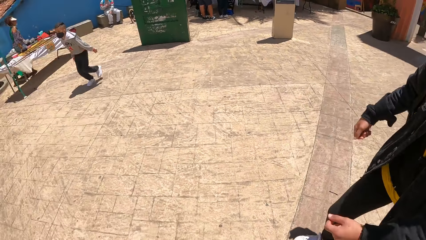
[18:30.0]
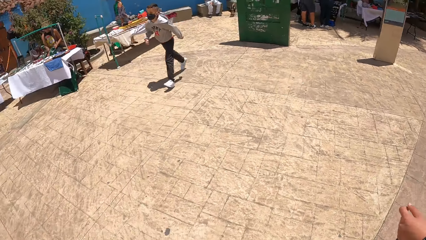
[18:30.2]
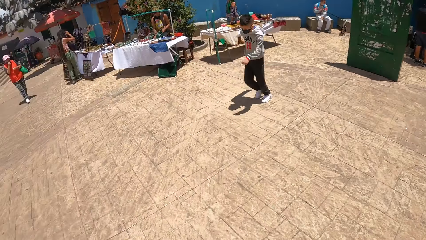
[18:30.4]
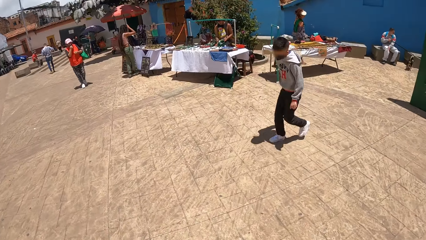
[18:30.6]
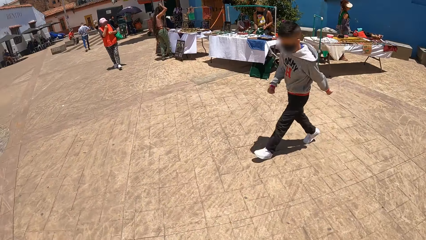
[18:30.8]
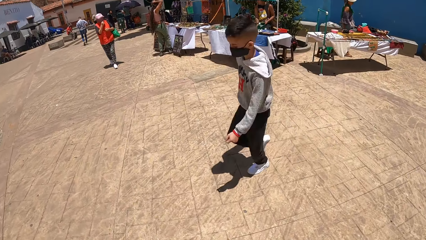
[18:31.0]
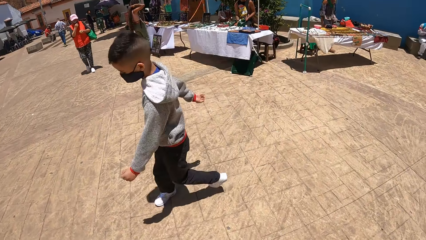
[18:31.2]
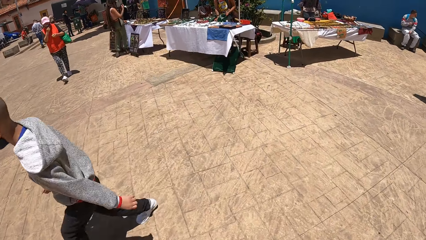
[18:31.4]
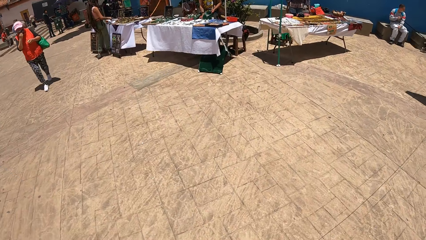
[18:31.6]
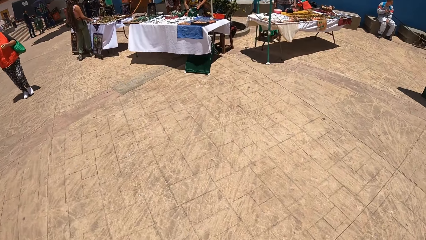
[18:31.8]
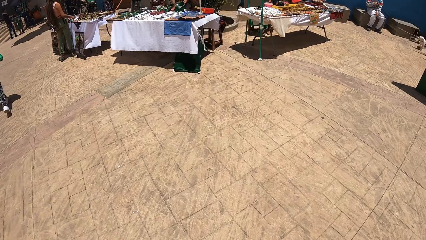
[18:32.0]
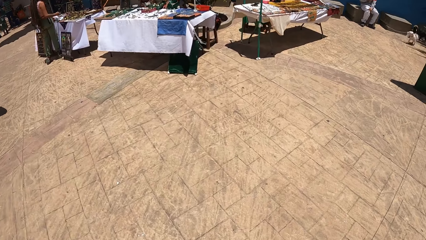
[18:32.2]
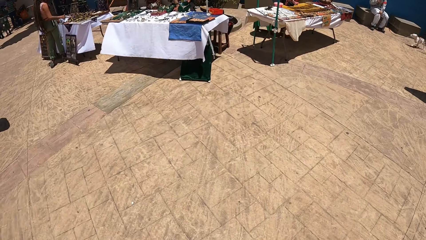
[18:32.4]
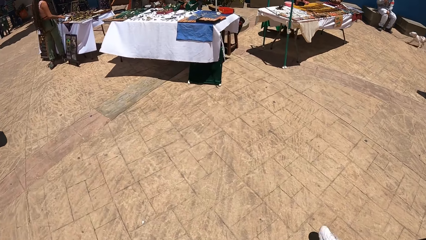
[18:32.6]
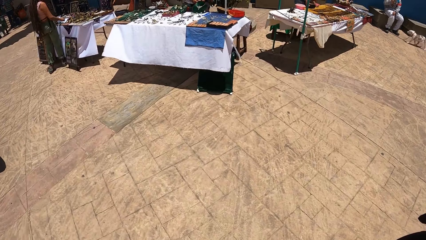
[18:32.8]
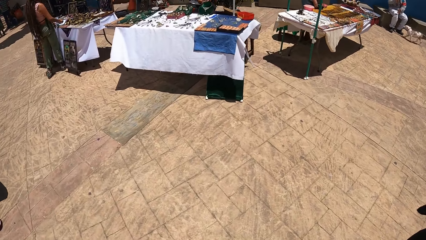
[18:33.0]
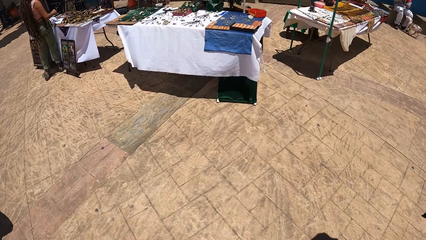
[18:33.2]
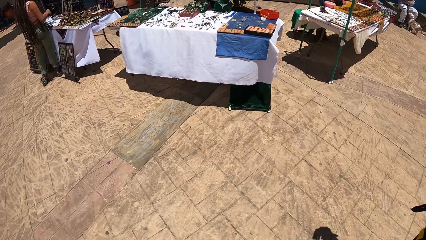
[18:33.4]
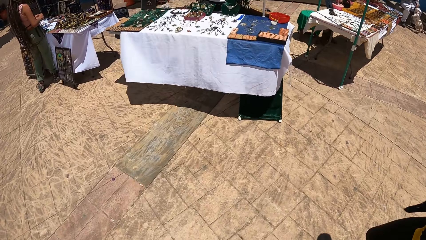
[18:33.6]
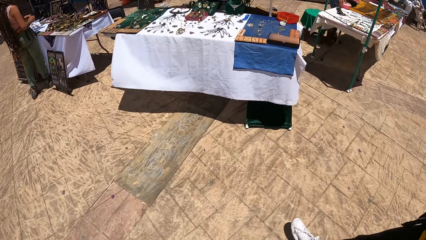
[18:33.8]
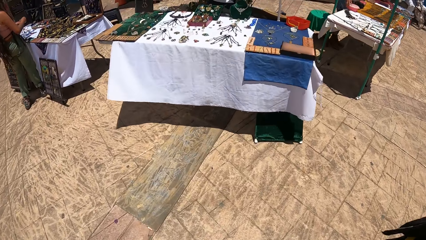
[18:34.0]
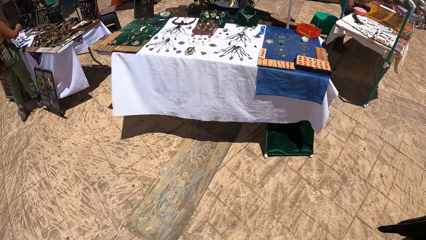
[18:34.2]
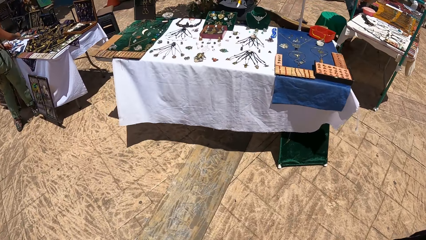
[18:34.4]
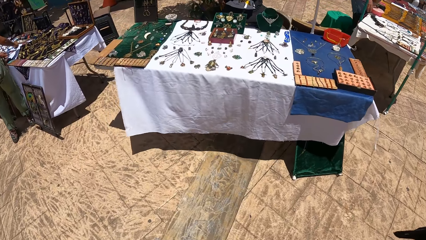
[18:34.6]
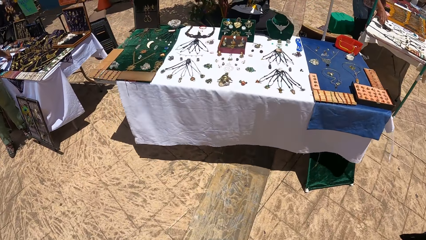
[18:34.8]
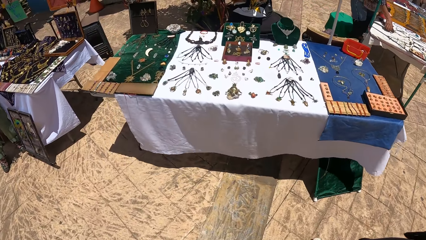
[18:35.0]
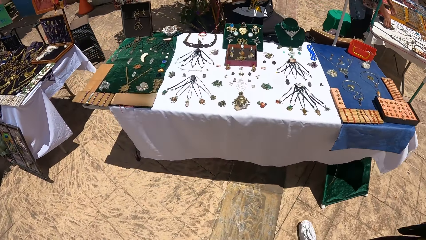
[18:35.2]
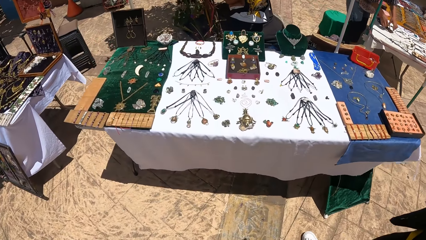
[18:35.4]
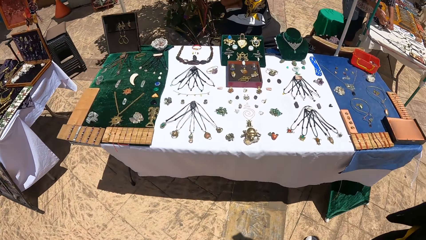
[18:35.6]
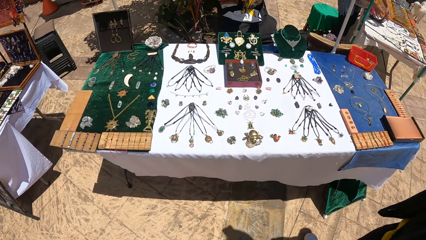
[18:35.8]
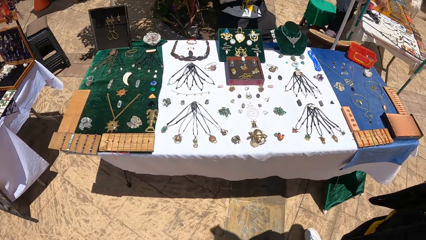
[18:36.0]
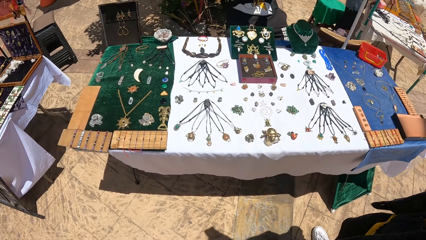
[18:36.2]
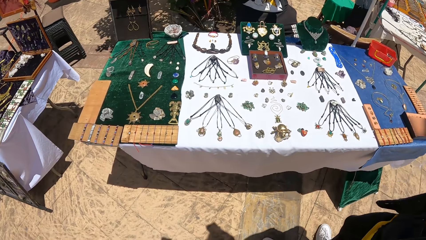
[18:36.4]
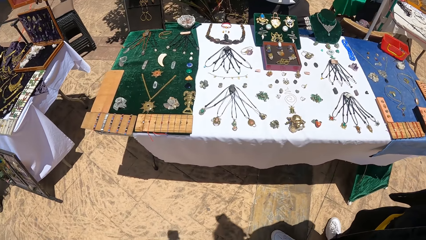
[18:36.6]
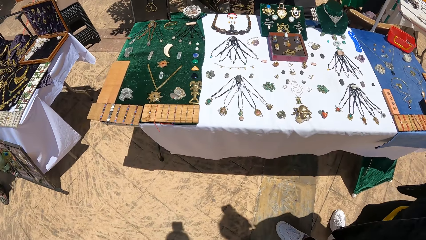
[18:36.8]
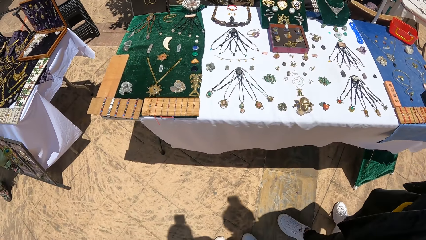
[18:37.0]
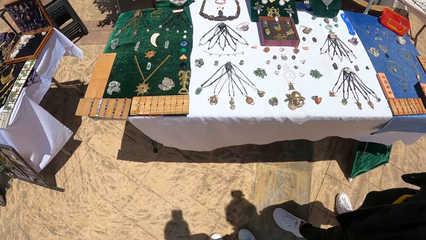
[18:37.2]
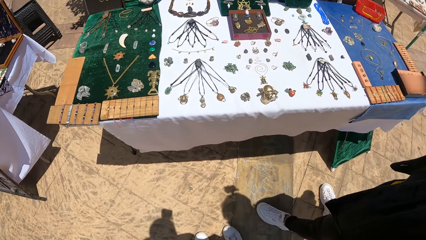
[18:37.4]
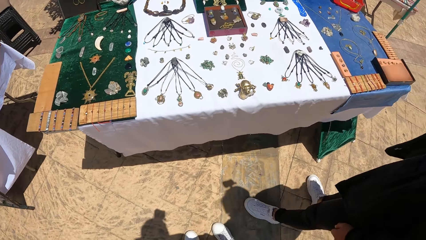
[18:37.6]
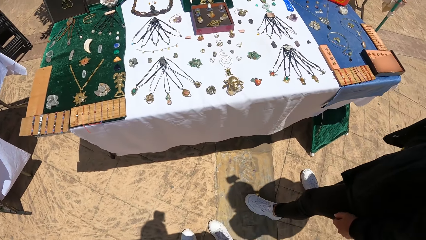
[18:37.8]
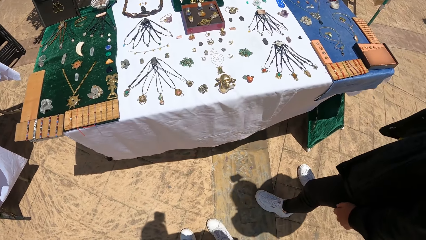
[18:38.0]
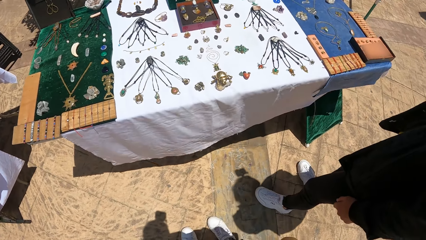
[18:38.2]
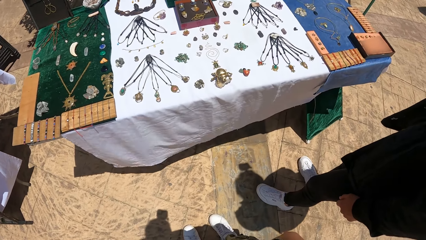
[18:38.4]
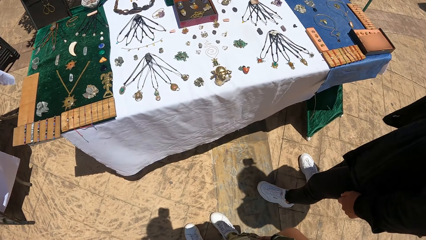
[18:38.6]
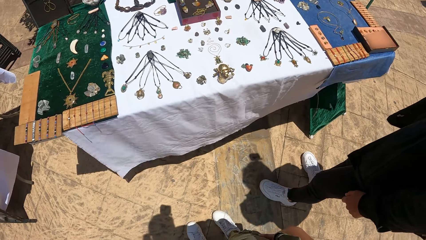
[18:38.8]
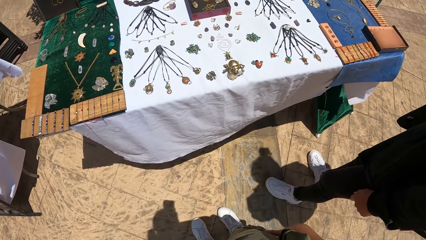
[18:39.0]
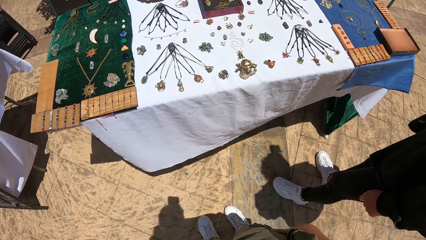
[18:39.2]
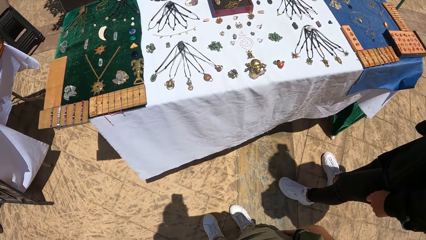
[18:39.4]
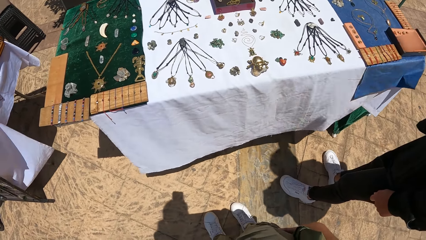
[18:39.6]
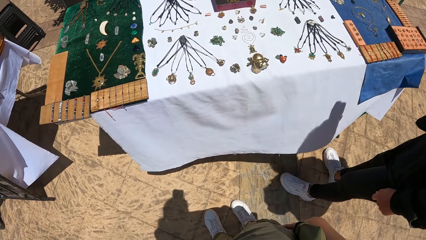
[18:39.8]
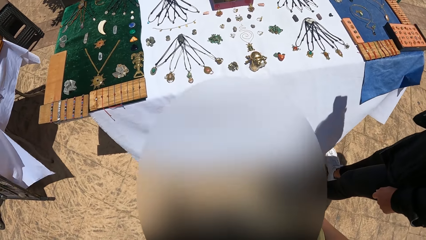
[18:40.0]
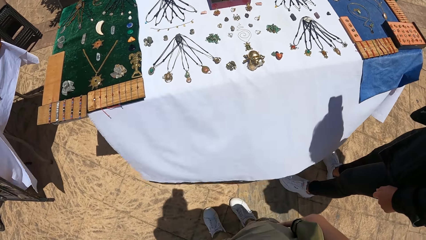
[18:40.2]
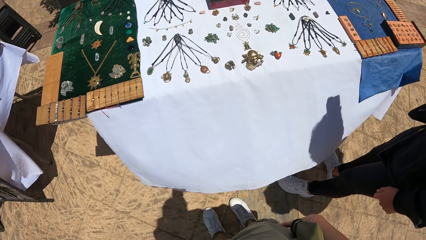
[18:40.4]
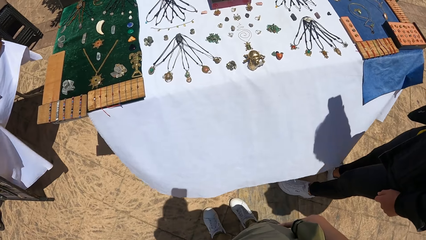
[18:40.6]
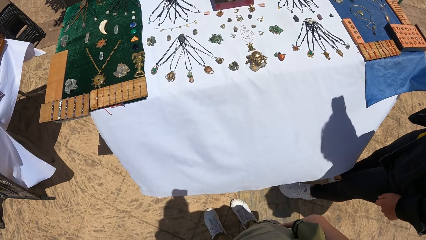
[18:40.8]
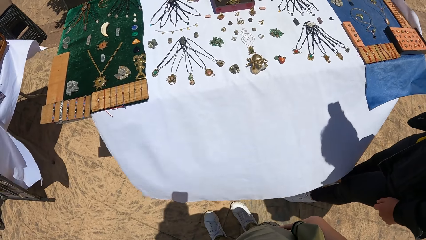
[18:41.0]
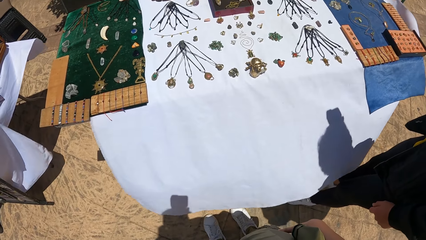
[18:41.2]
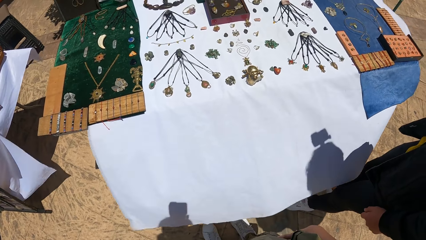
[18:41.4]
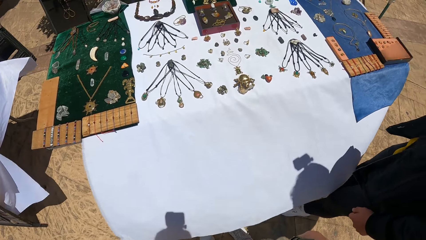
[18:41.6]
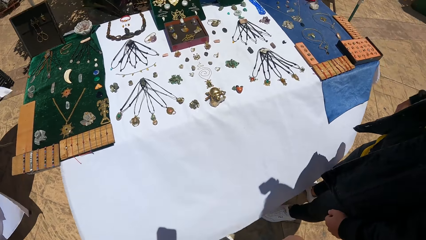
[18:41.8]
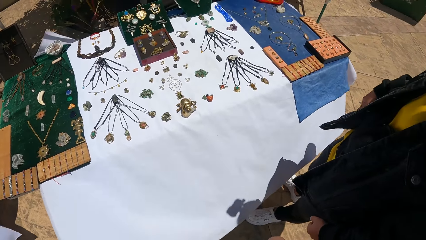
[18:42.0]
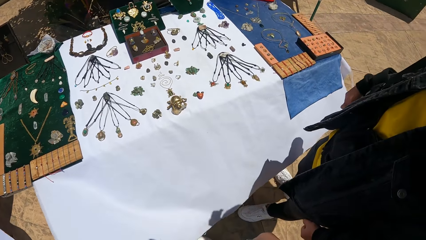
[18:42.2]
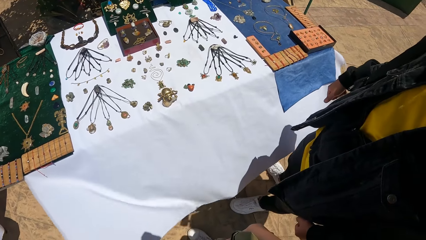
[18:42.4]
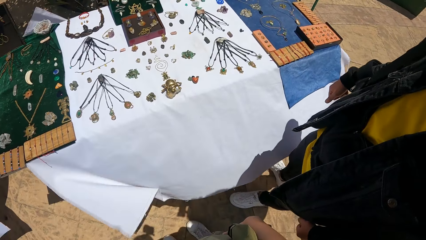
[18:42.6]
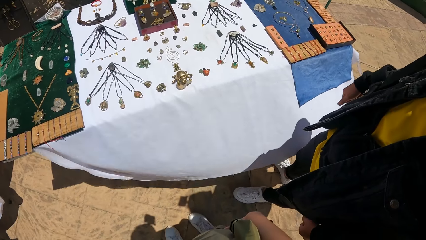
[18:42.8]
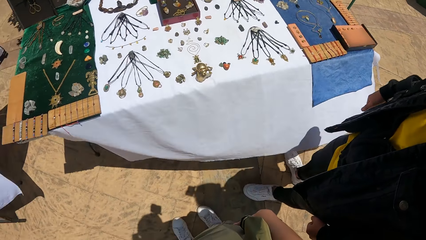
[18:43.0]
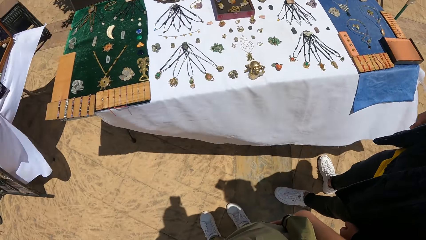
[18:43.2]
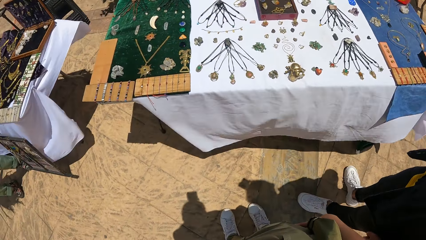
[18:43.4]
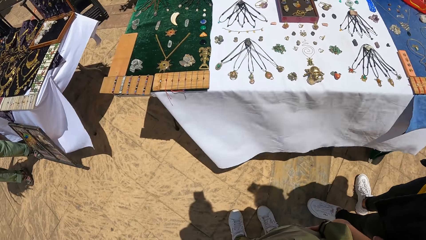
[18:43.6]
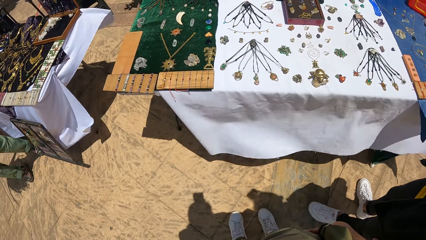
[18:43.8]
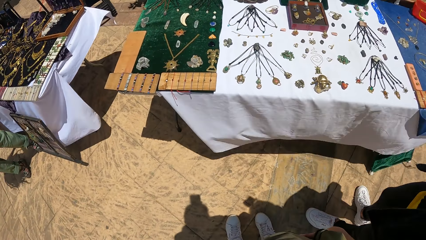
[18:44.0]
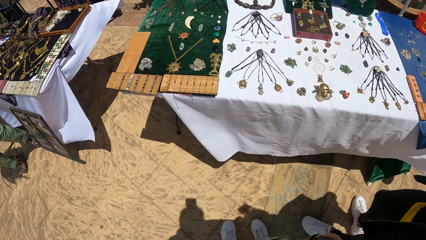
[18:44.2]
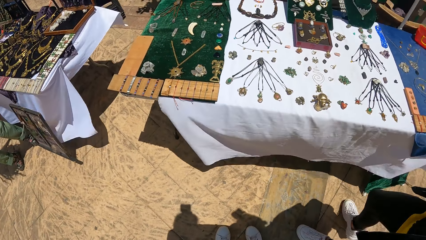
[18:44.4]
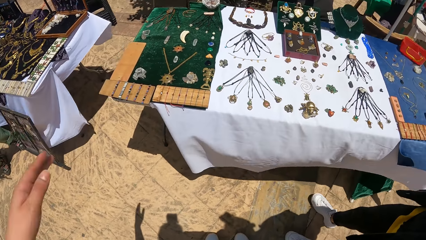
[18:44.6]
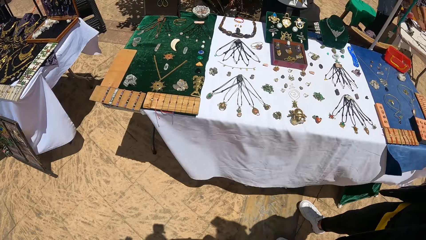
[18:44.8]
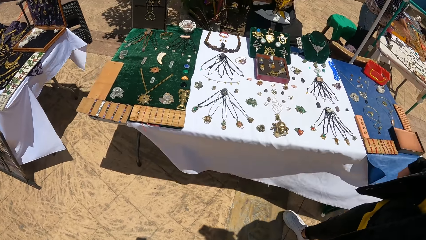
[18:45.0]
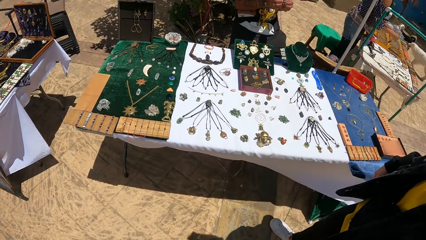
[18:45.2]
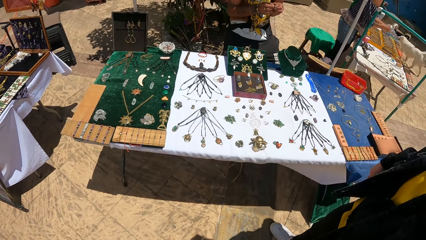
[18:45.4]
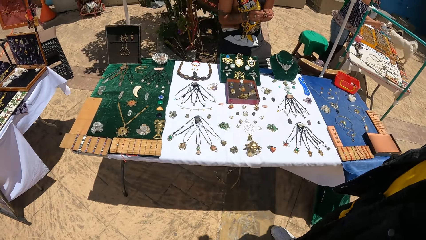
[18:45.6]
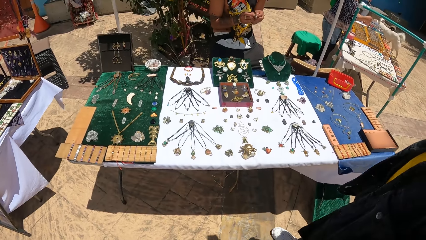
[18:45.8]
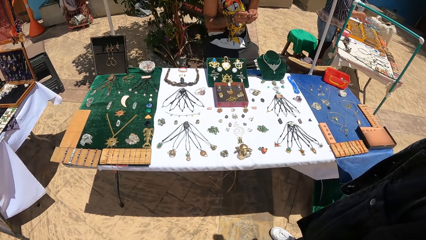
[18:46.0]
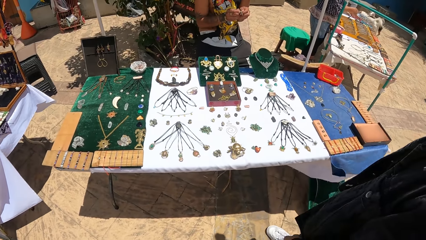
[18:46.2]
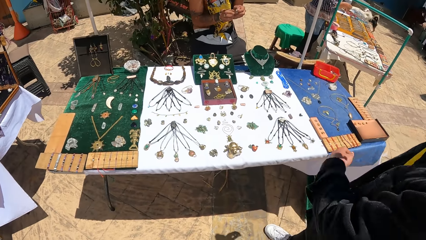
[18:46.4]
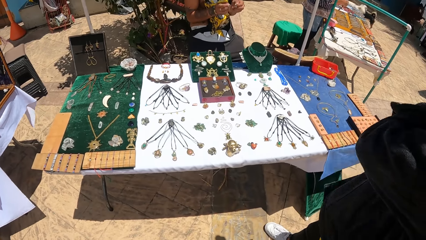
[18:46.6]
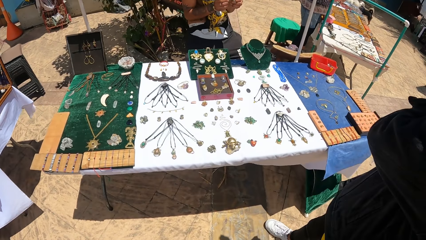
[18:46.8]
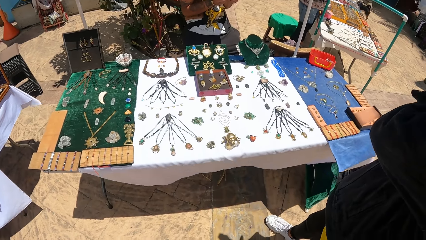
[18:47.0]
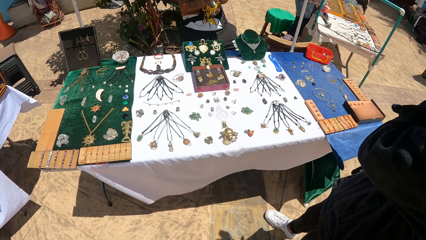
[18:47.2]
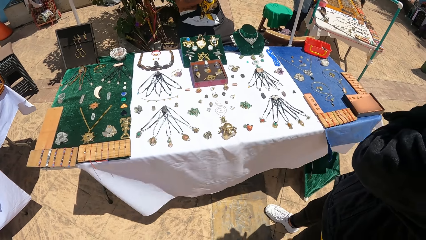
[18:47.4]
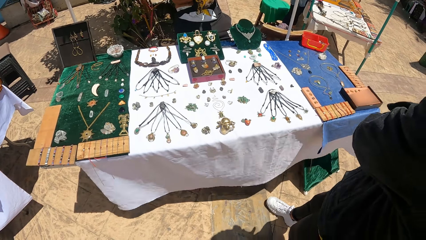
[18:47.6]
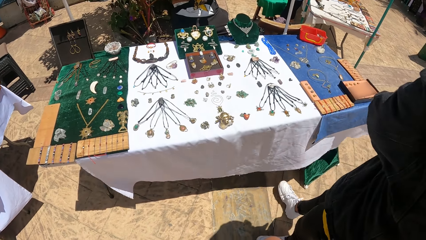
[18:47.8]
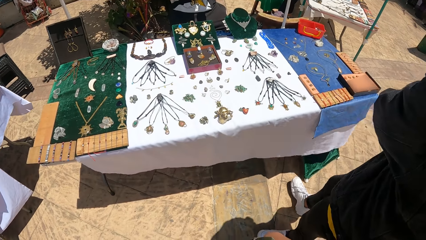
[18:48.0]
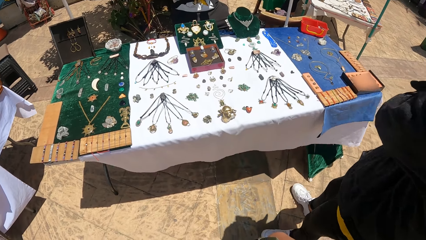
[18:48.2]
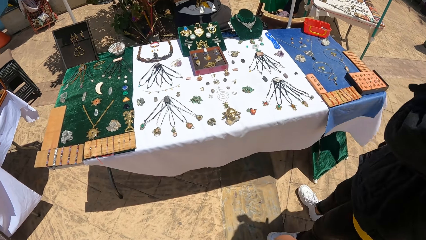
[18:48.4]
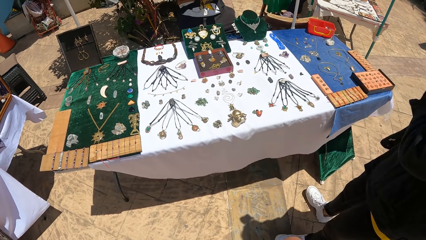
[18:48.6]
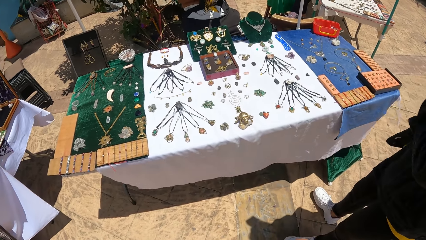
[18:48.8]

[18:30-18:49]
A boy runs past the camera wearer. The camera wearer walks to a table with the man. They stare at the beads on the table with others. They communicate with others. Another man holds an earring with both hands.
